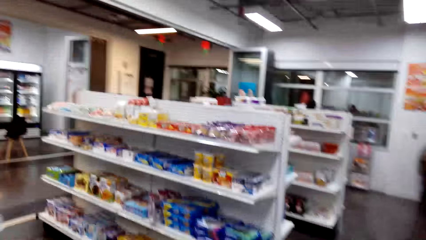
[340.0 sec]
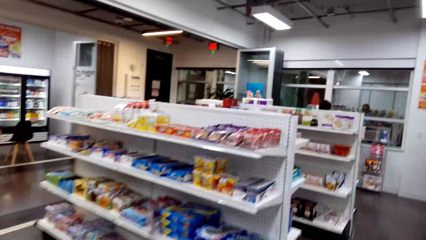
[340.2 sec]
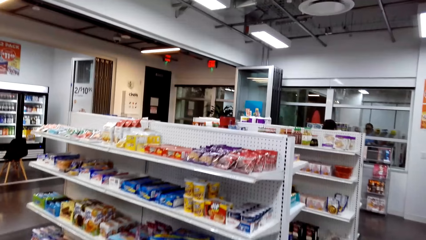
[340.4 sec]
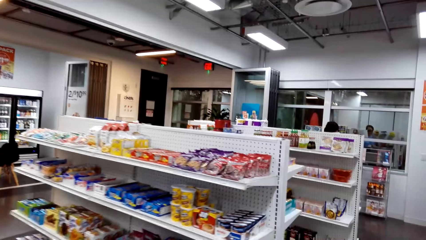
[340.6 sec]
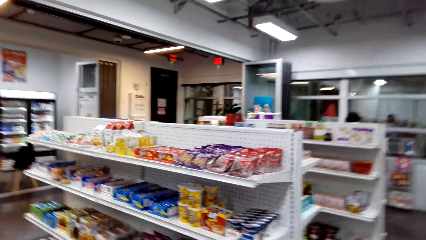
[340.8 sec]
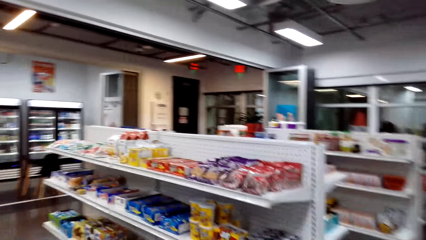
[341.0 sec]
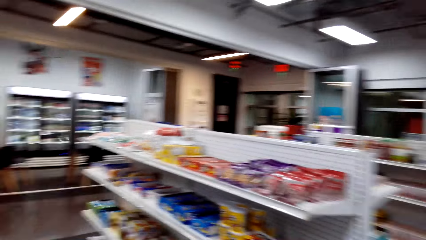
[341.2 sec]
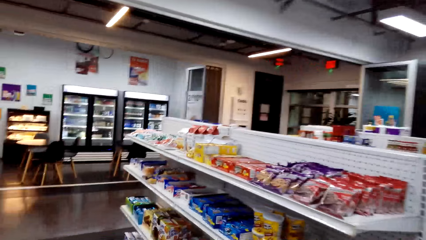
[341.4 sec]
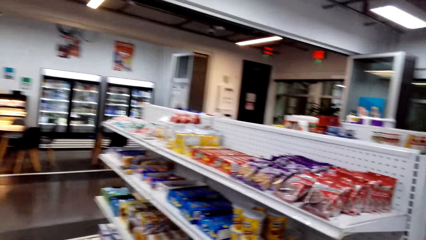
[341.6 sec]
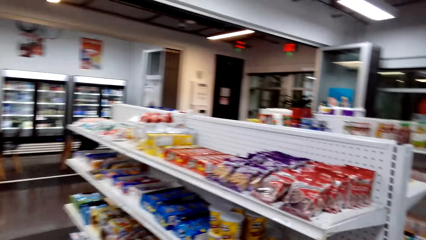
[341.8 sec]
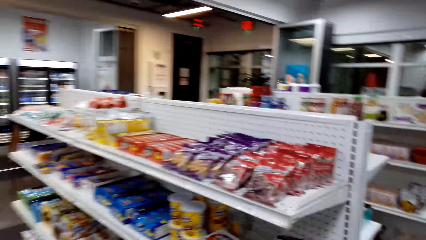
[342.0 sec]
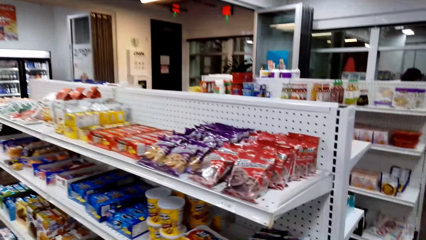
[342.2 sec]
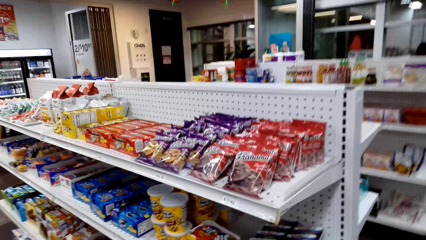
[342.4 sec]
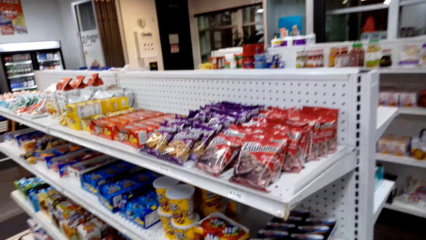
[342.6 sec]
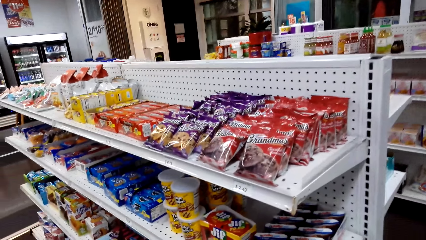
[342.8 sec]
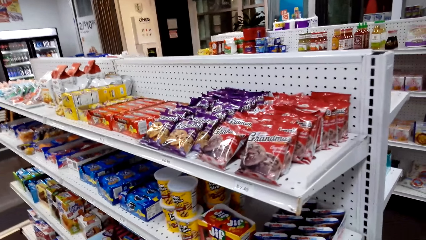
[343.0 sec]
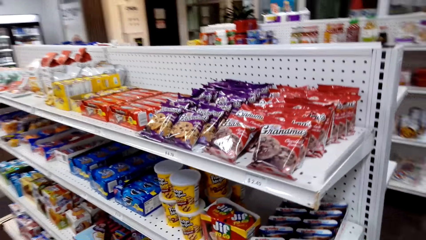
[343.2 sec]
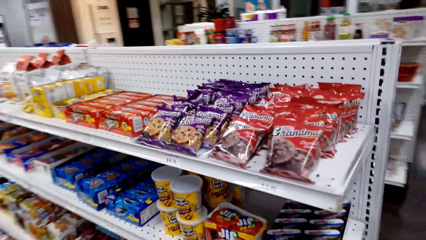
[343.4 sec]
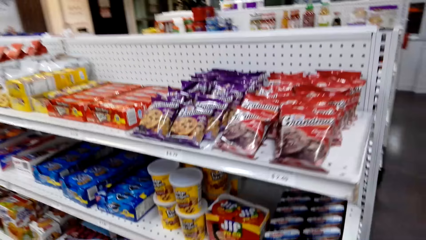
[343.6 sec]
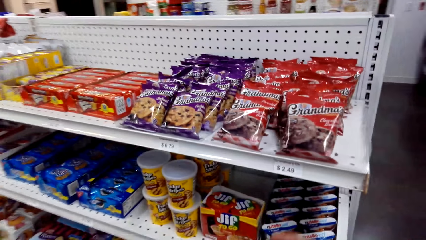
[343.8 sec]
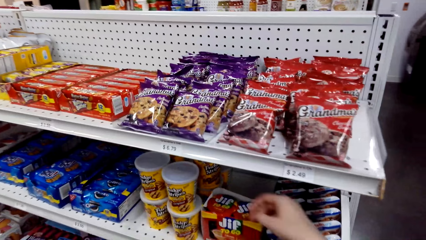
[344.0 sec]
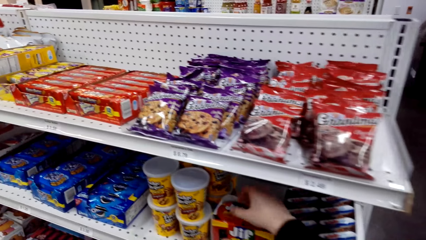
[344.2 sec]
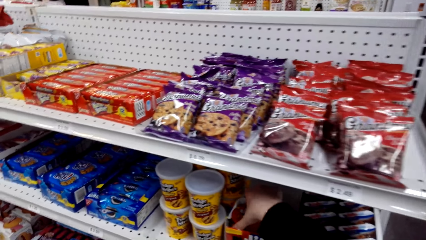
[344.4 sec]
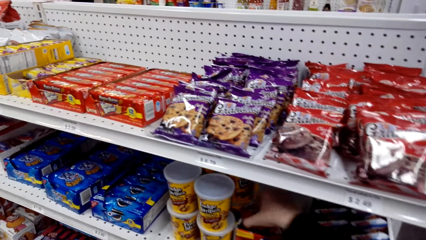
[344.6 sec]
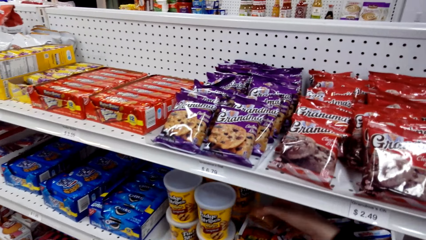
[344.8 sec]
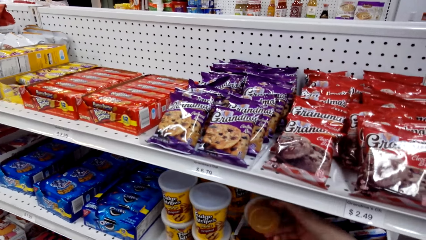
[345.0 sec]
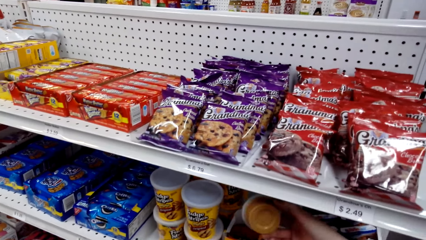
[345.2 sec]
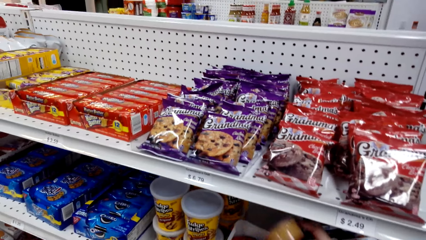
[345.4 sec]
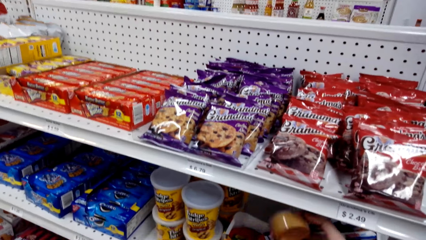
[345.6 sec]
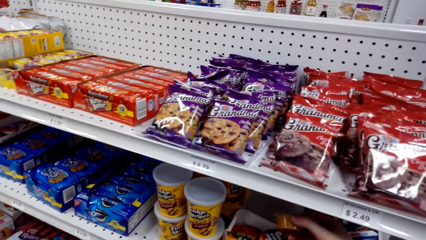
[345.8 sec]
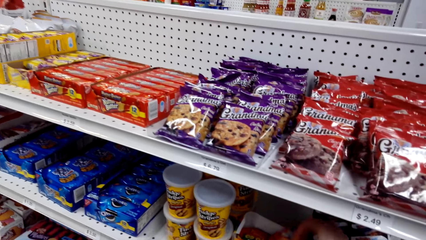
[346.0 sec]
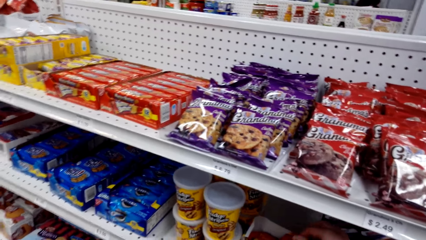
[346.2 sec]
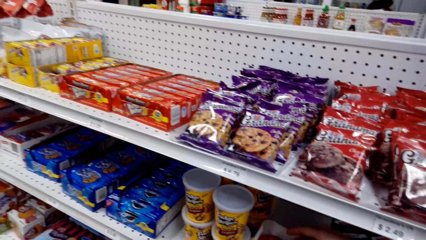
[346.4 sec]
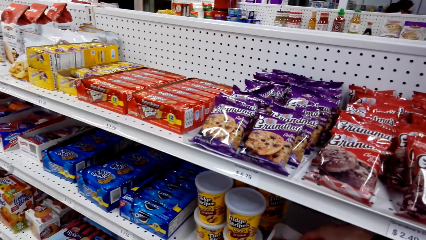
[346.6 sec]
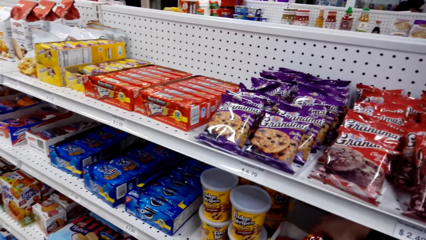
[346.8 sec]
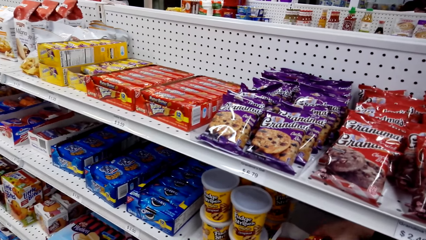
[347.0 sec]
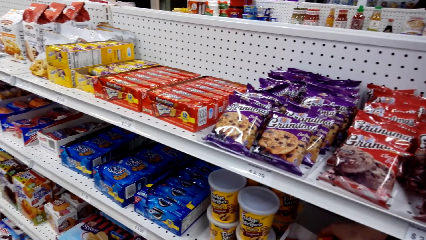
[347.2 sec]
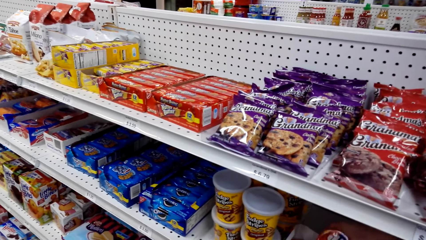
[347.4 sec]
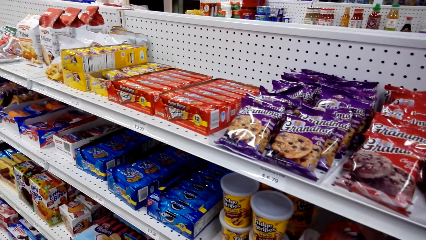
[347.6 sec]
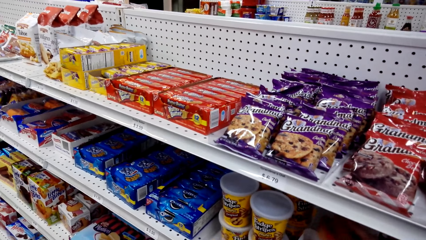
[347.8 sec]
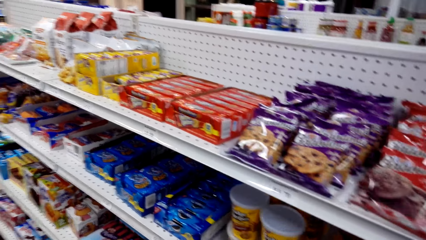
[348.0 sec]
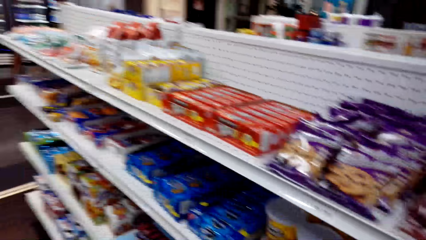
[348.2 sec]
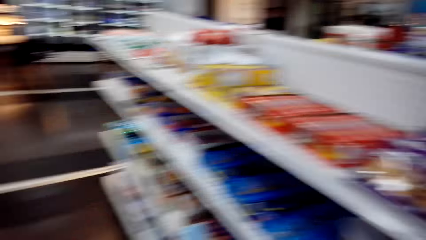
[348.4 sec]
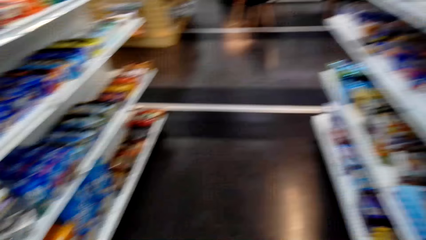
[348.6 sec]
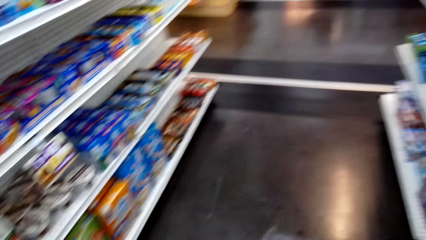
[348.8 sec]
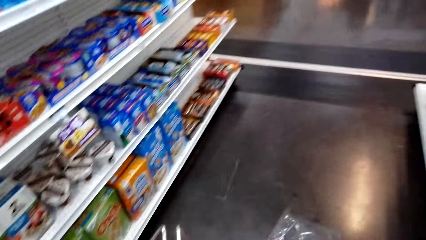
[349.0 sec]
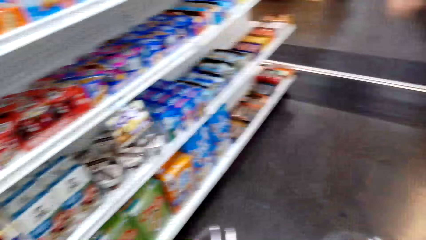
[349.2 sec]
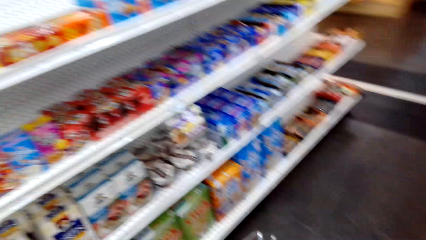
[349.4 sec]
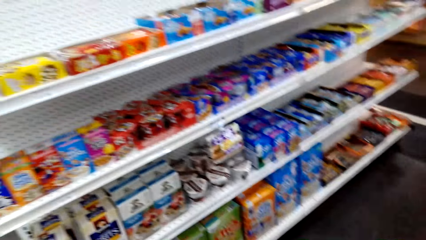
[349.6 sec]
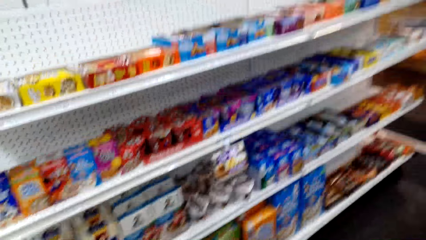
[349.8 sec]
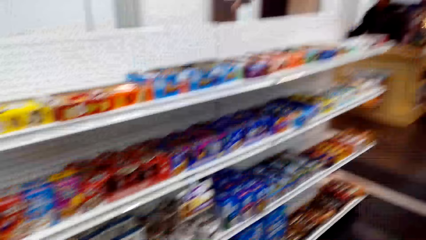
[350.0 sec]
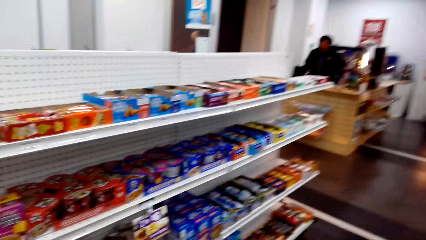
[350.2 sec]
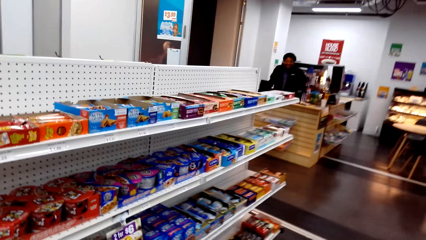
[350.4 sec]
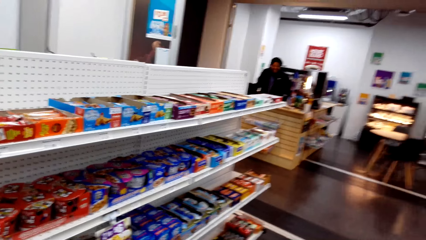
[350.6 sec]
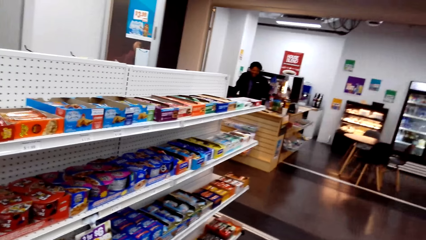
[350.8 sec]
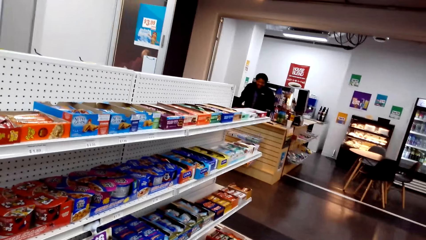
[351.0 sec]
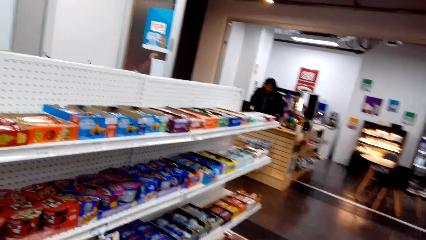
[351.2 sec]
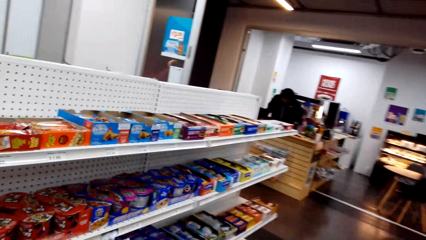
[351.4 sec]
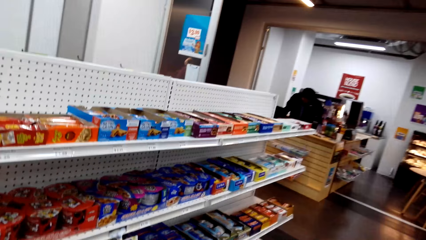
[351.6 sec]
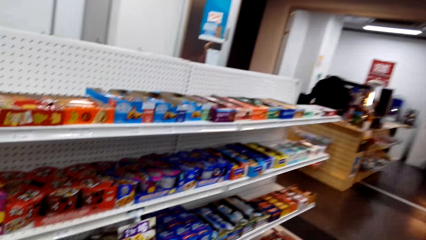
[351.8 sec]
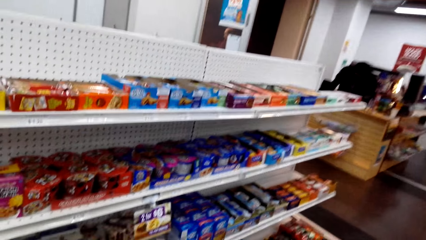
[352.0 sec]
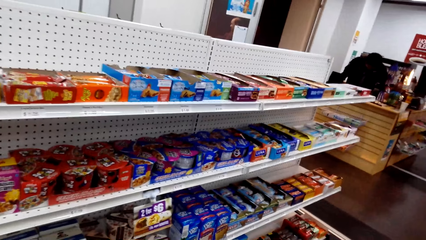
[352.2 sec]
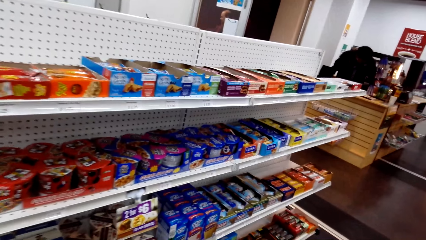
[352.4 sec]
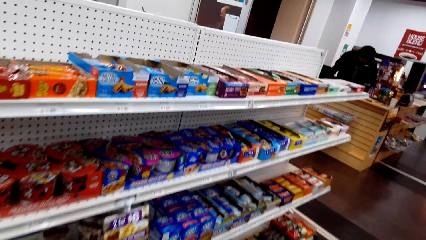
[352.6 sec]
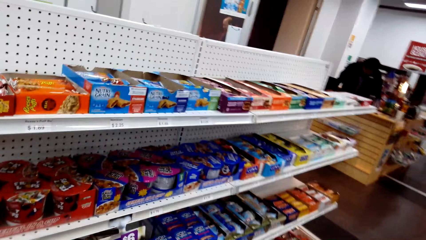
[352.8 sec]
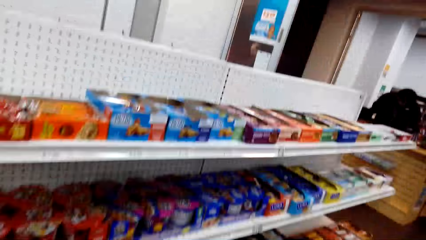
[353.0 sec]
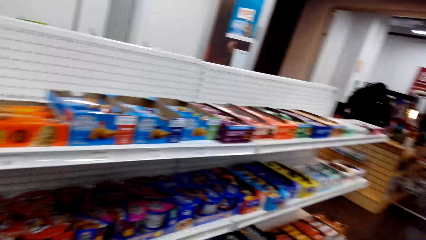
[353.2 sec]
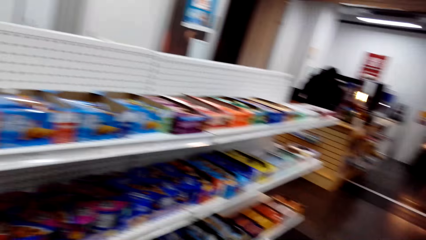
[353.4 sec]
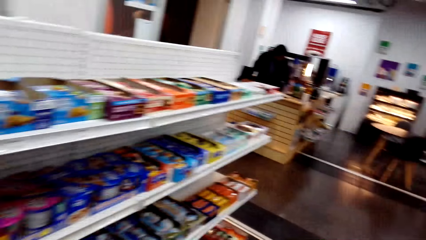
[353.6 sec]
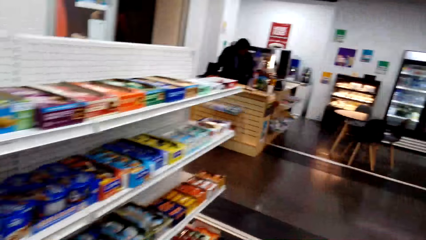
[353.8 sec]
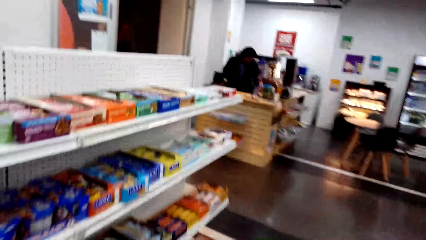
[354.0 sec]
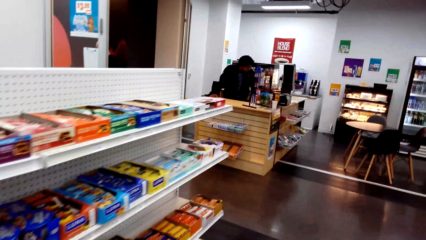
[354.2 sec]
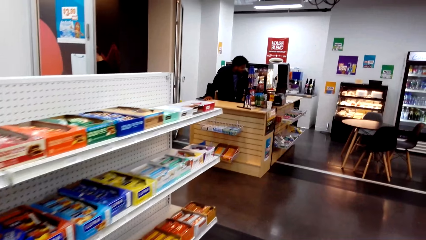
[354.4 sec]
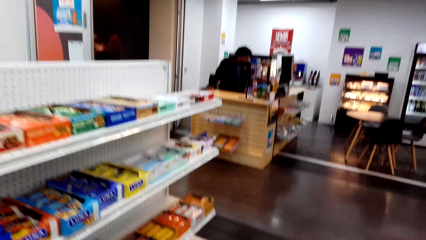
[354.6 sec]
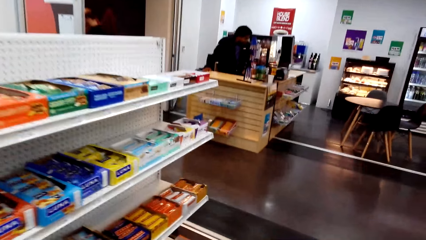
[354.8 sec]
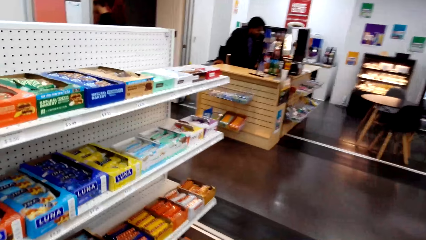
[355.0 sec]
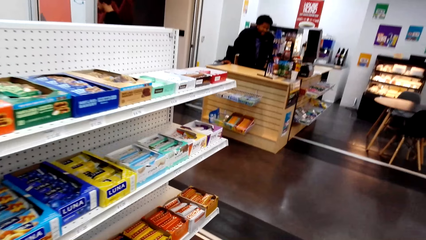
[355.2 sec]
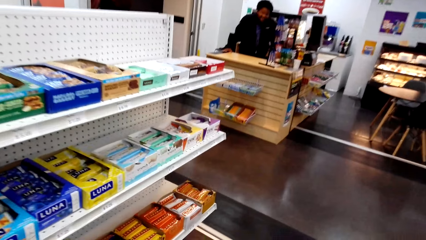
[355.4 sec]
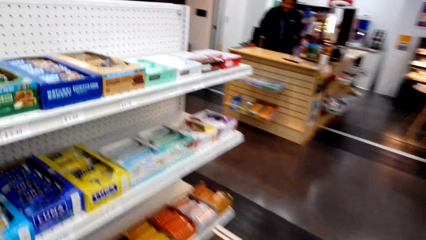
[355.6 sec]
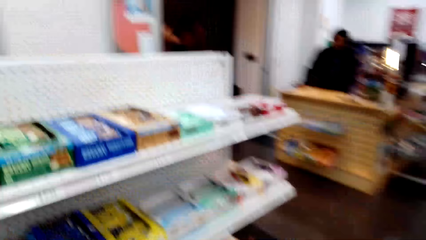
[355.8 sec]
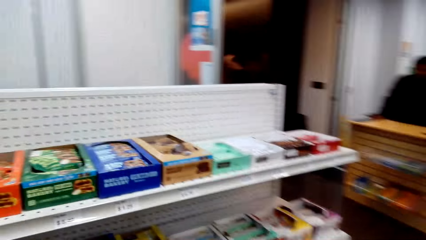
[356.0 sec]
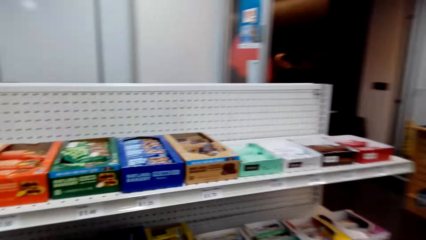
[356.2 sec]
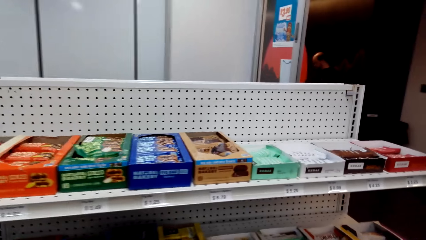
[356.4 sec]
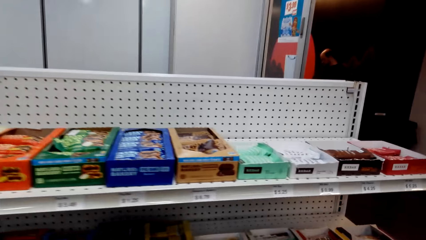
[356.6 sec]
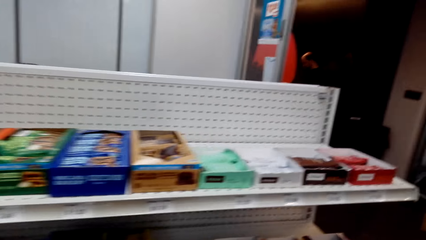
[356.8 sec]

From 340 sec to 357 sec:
The camera wearer picks a Jif packet or tin from the shelf. They put the tin on the shelf. They view items on the supermarket shelving. They walk around in the supermarket and move towards the shelf.
